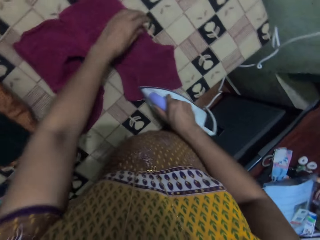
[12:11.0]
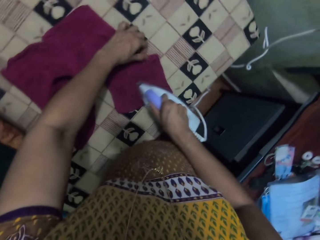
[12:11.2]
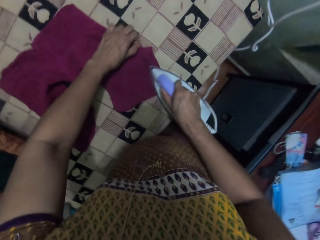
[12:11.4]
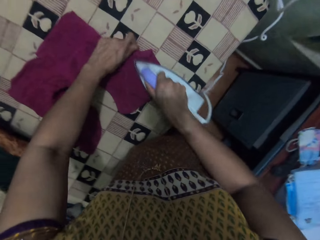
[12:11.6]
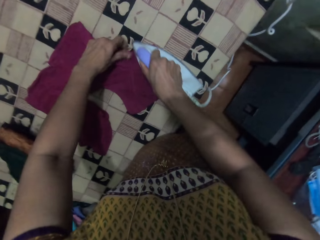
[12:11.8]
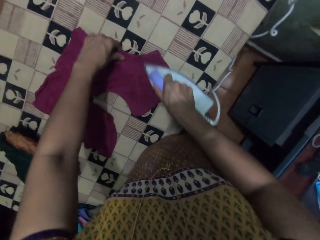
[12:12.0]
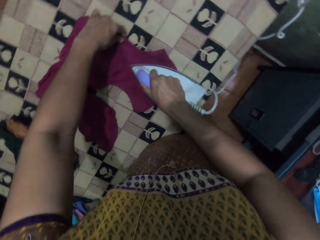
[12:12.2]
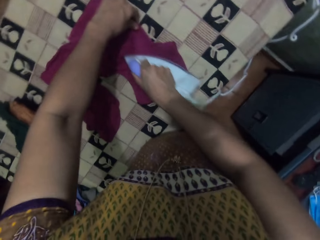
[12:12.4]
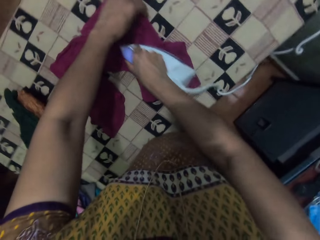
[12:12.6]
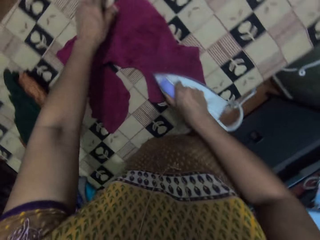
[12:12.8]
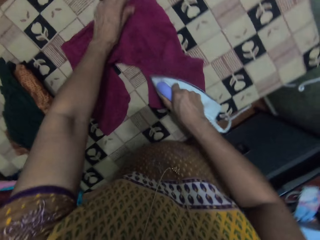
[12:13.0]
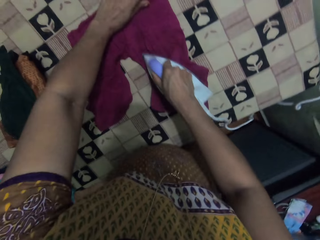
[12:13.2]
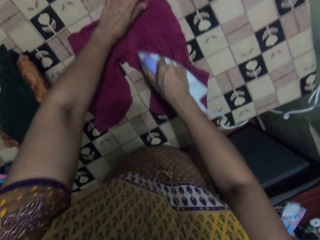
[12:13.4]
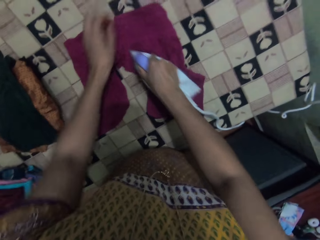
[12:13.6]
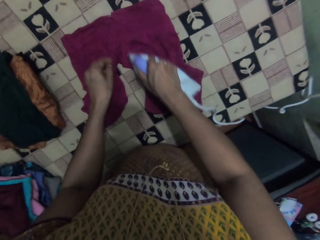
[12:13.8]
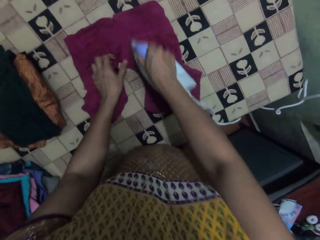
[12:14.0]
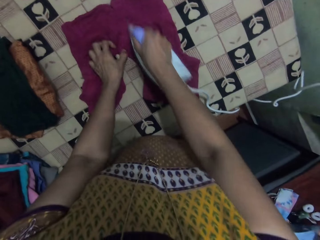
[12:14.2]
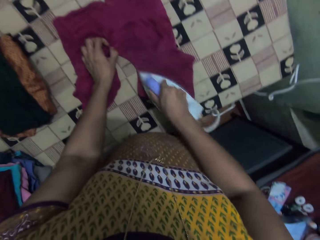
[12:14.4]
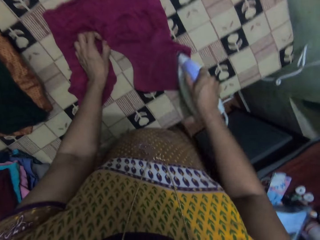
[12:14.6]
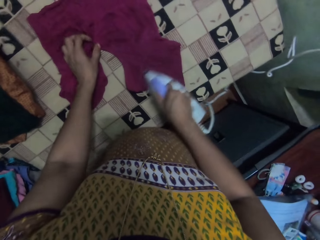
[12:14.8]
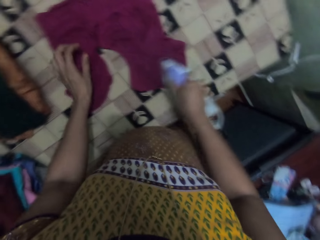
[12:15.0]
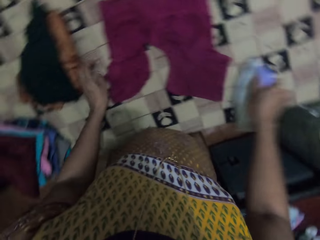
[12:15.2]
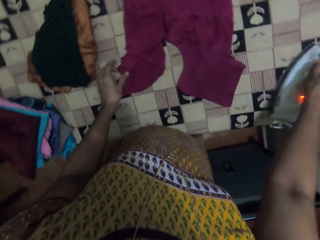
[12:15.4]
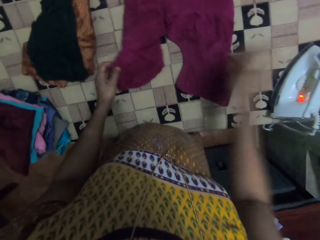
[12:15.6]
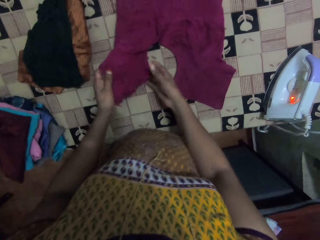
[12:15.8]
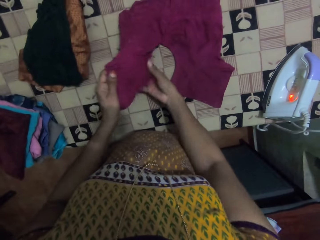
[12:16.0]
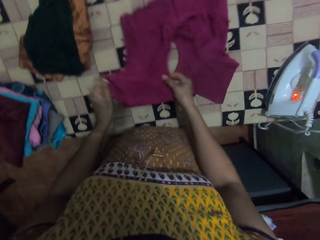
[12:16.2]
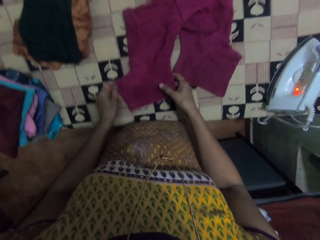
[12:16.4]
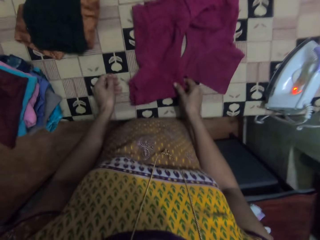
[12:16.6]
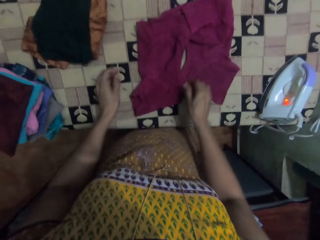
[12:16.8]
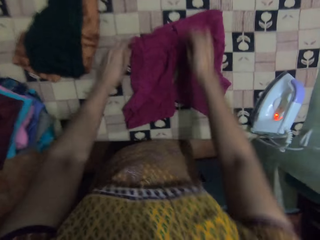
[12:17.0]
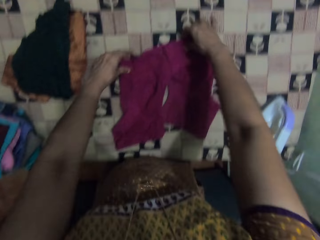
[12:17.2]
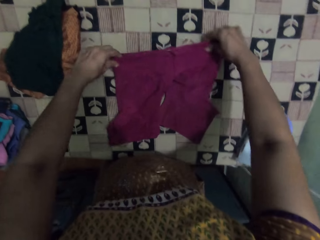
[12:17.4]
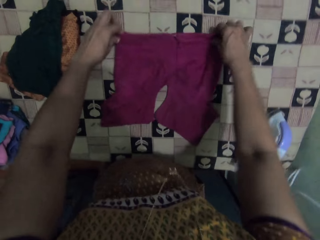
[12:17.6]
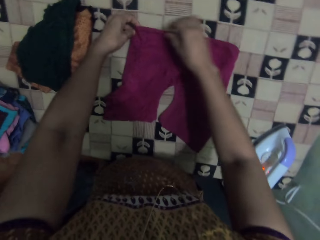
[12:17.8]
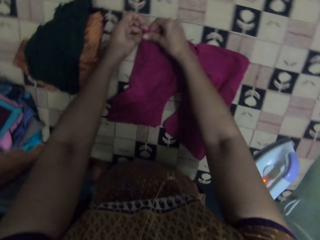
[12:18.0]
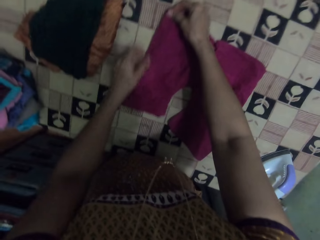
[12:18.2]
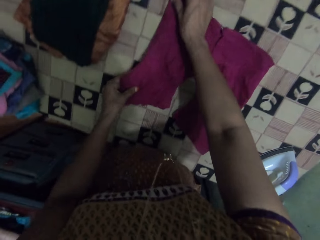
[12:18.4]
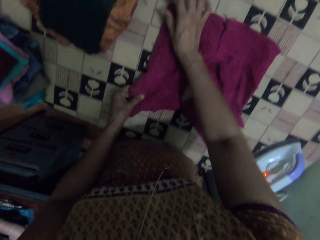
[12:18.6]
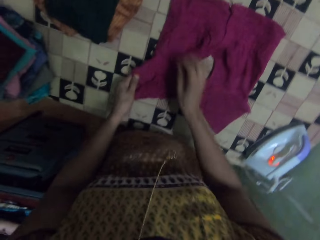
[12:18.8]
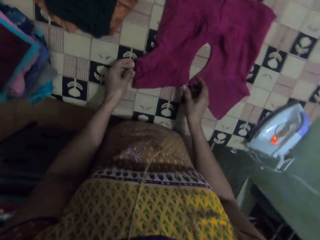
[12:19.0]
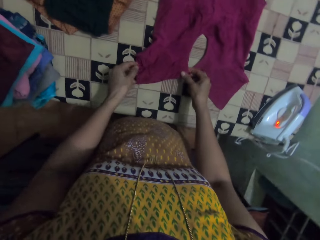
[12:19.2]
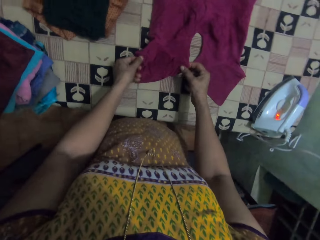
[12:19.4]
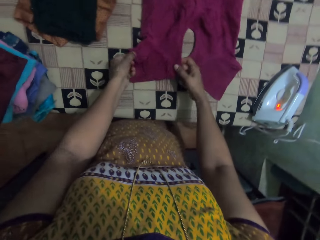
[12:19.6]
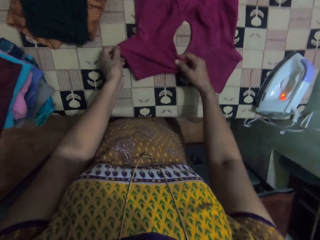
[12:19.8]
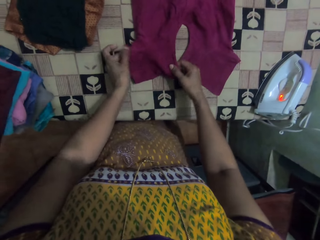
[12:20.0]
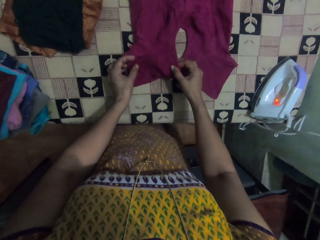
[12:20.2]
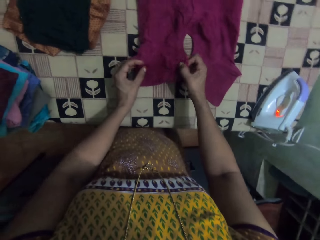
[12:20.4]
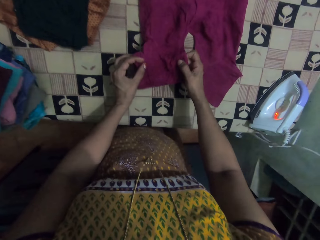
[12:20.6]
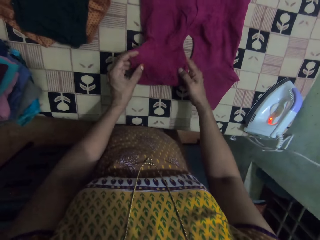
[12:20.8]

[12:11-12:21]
The camera wearer puts the iron on the table. They straighten the cloth. They move the shorts.

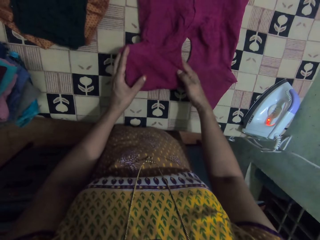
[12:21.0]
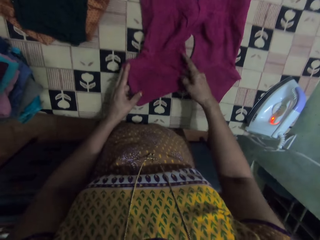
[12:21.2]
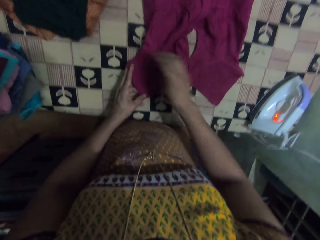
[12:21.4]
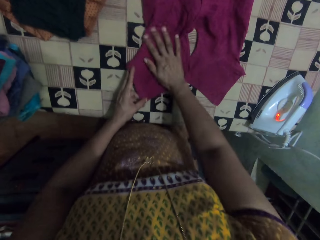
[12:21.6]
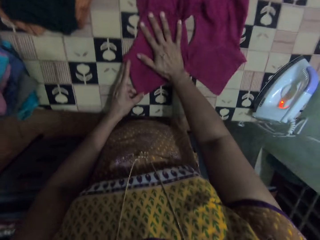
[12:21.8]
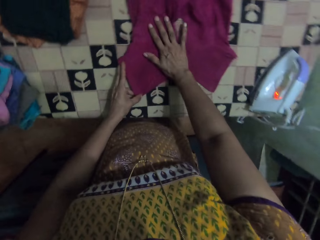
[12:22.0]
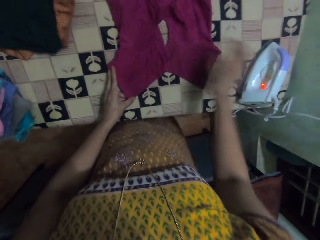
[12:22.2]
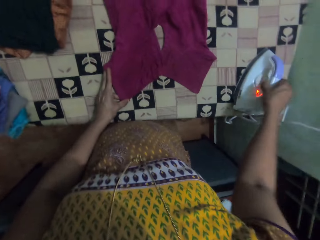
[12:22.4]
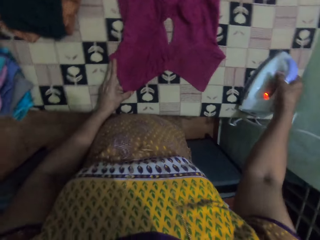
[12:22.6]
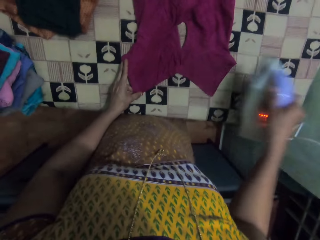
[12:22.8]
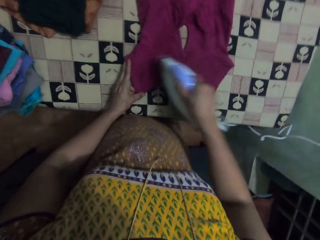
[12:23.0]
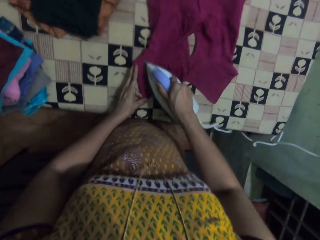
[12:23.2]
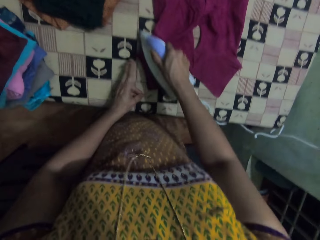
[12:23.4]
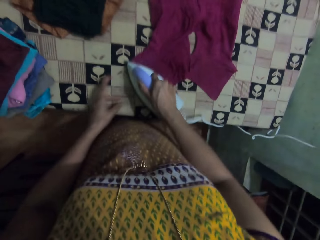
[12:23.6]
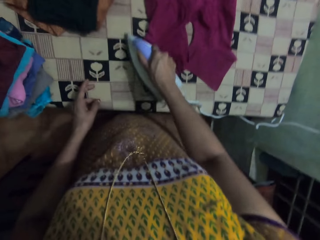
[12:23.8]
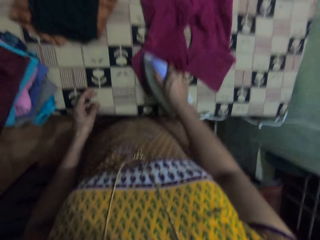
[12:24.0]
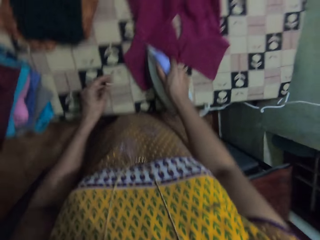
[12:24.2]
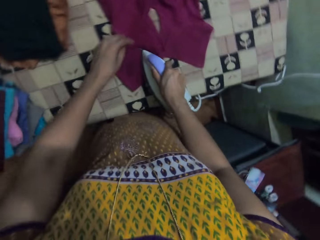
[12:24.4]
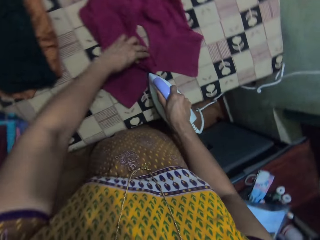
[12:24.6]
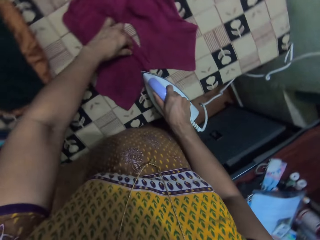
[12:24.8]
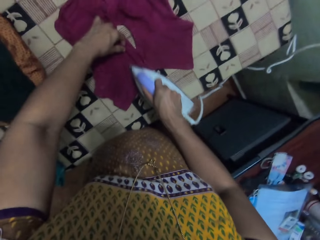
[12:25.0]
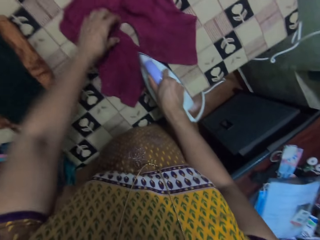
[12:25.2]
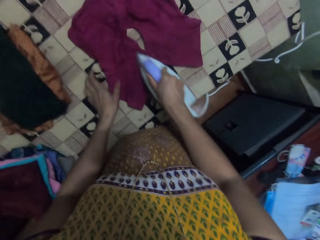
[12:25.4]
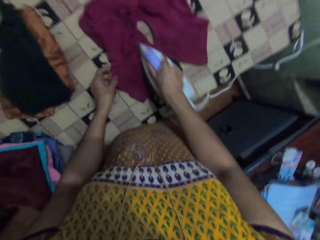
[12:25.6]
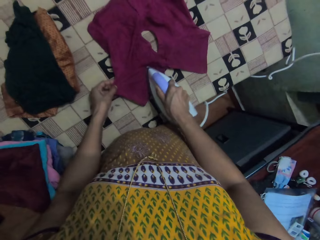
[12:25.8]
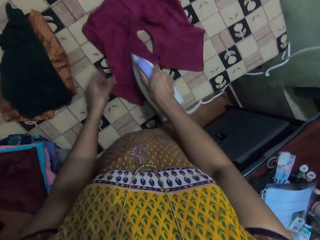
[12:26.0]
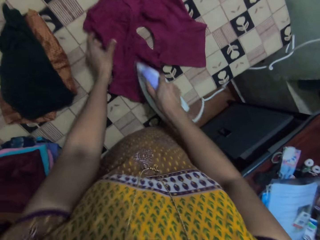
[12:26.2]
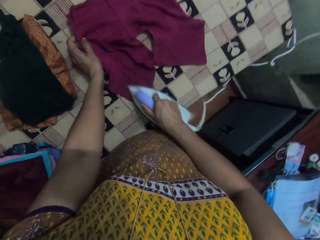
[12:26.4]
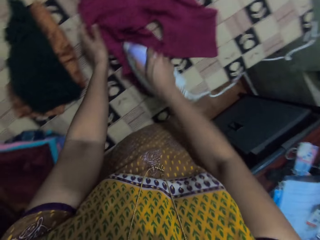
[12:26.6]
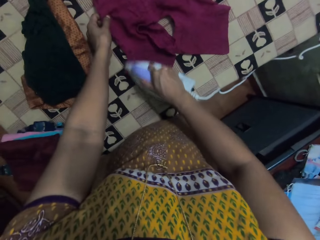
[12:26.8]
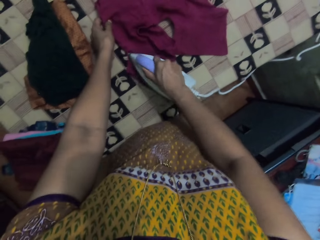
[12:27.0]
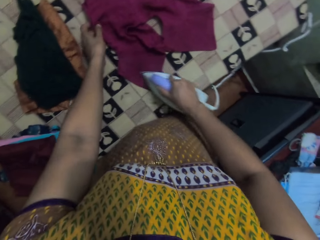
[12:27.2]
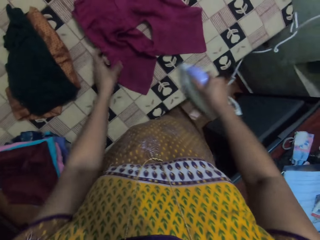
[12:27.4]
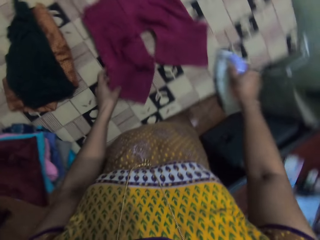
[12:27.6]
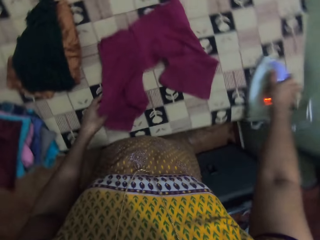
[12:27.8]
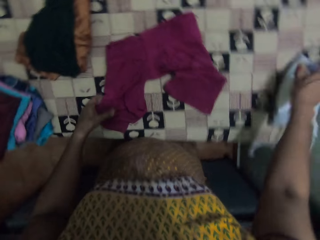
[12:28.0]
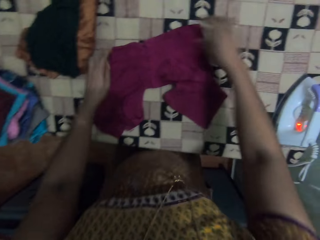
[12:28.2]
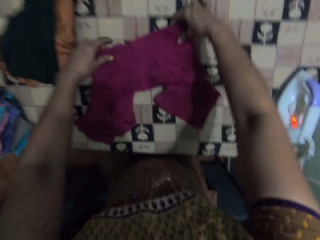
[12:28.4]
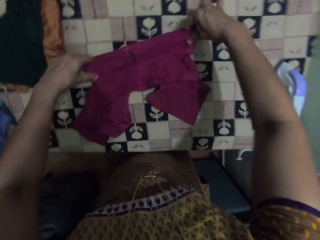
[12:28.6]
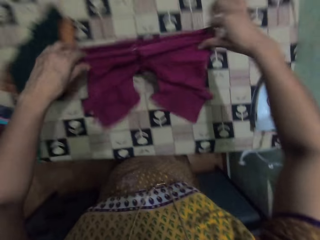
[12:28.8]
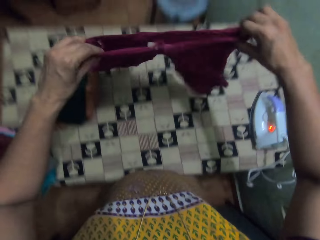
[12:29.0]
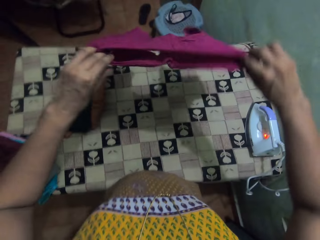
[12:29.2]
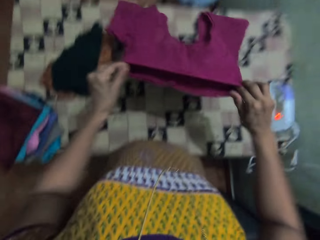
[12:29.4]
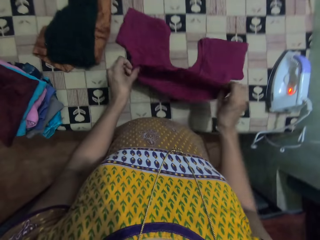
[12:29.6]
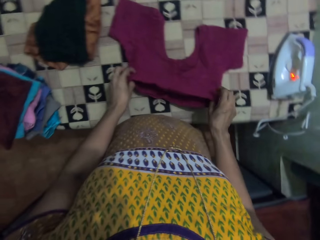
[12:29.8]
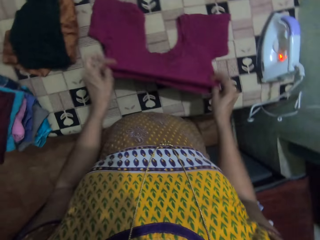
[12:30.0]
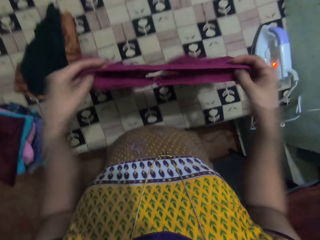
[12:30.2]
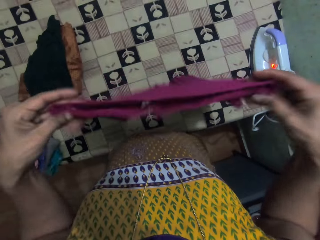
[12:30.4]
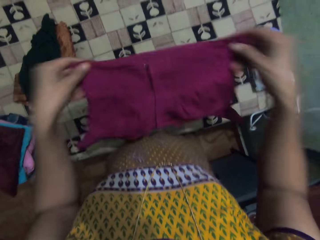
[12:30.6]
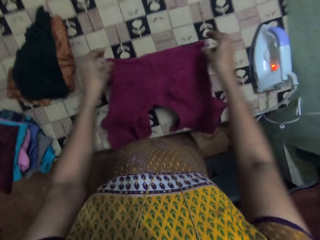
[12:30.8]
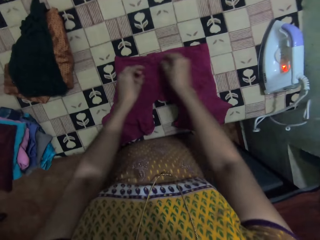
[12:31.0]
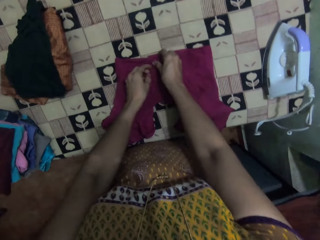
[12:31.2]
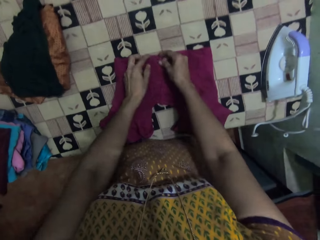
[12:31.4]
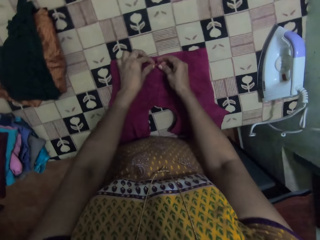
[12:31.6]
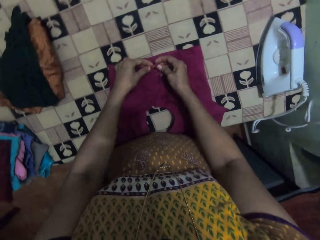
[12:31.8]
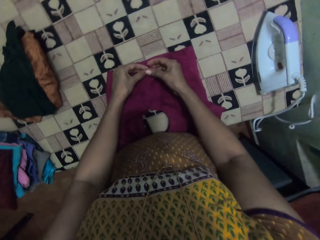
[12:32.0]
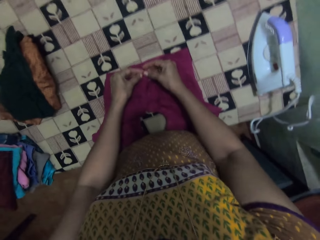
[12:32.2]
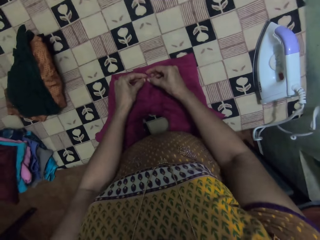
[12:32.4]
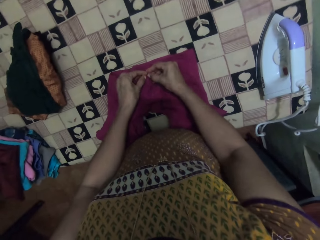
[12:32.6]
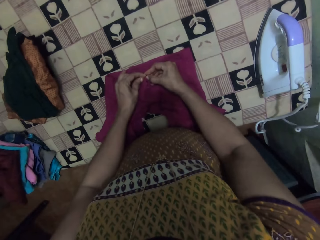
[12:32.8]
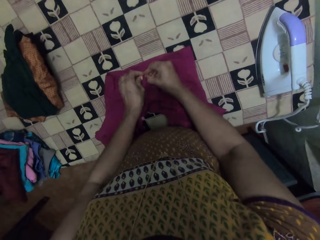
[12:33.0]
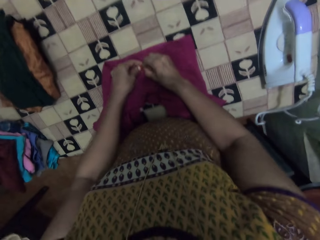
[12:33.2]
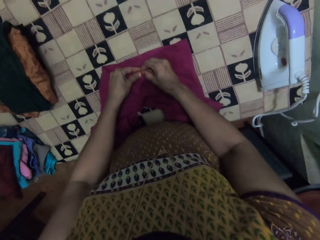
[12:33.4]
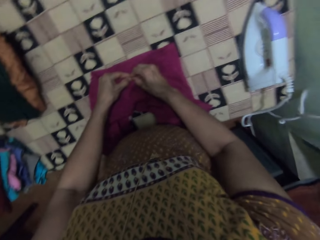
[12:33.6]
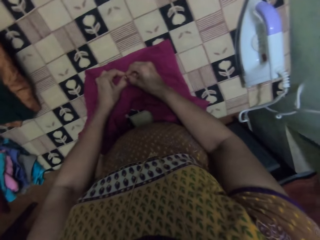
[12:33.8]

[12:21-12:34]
The camera wearer picks up the iron. They iron the shorts. They put the iron on the table. They stretch the shorts. They turn the cloth. They put the shorts on the table.
